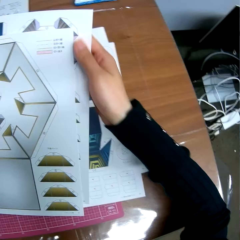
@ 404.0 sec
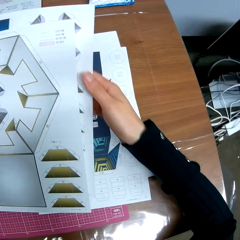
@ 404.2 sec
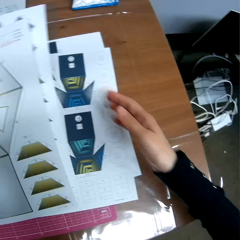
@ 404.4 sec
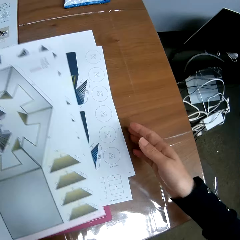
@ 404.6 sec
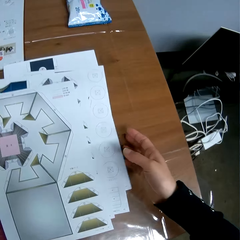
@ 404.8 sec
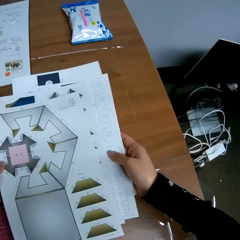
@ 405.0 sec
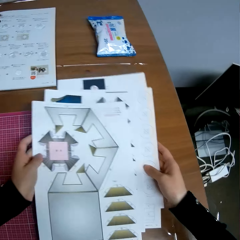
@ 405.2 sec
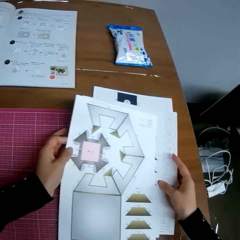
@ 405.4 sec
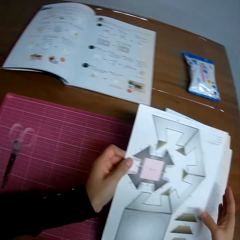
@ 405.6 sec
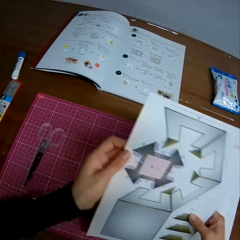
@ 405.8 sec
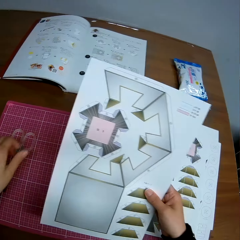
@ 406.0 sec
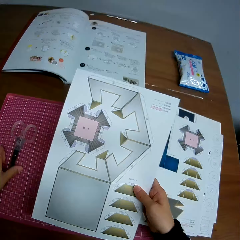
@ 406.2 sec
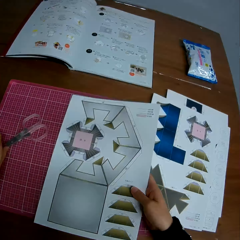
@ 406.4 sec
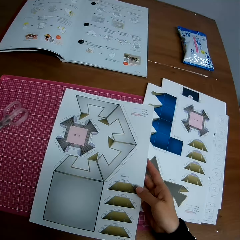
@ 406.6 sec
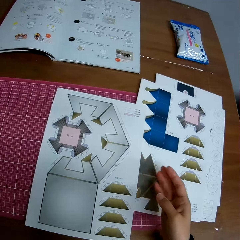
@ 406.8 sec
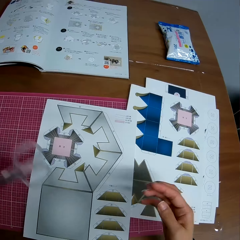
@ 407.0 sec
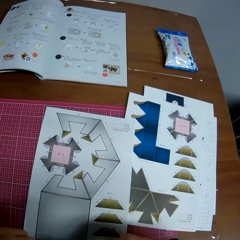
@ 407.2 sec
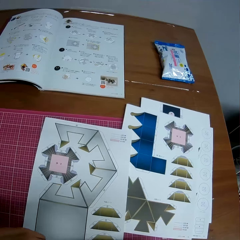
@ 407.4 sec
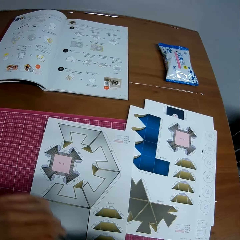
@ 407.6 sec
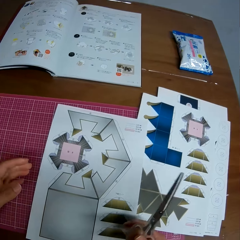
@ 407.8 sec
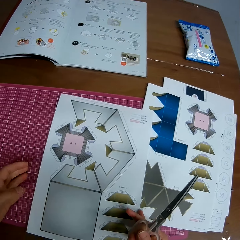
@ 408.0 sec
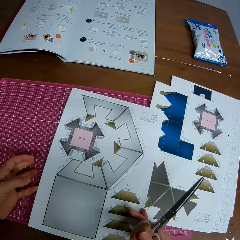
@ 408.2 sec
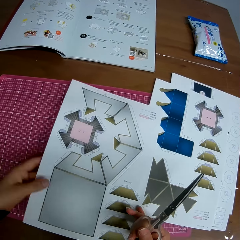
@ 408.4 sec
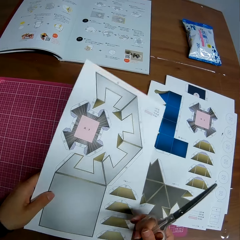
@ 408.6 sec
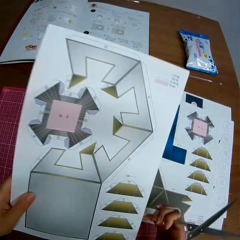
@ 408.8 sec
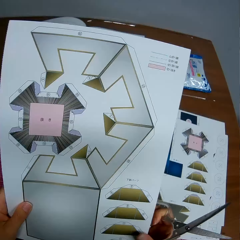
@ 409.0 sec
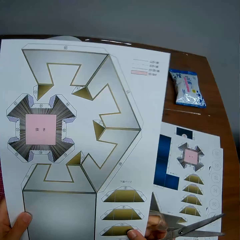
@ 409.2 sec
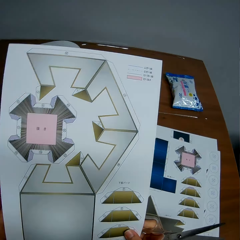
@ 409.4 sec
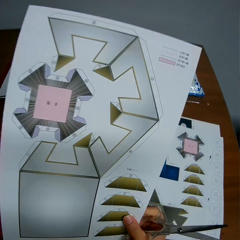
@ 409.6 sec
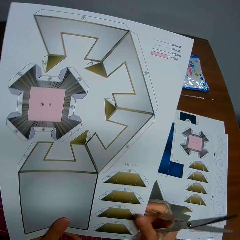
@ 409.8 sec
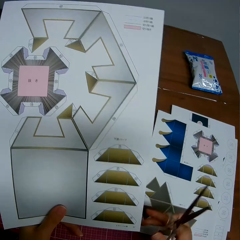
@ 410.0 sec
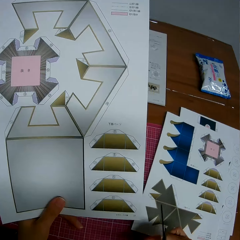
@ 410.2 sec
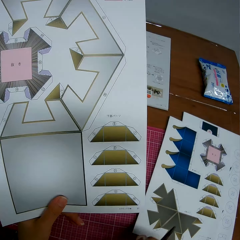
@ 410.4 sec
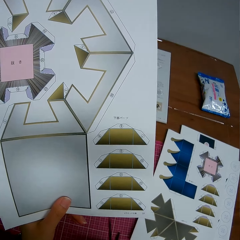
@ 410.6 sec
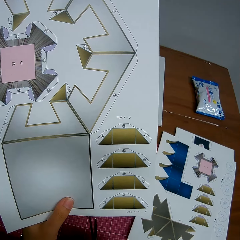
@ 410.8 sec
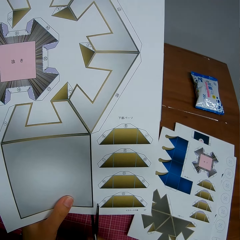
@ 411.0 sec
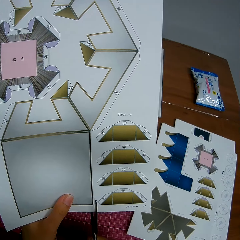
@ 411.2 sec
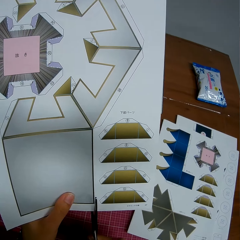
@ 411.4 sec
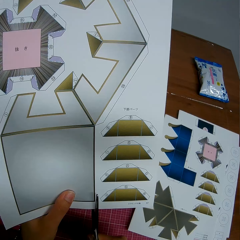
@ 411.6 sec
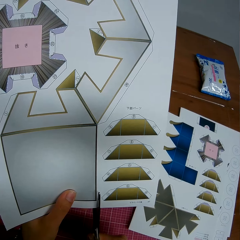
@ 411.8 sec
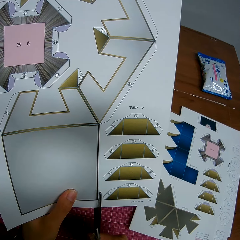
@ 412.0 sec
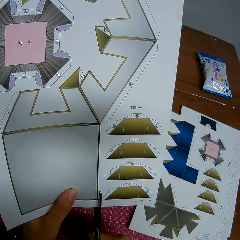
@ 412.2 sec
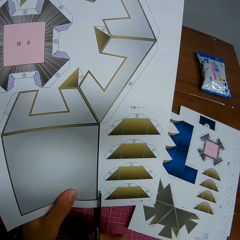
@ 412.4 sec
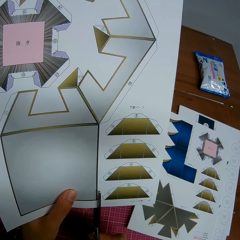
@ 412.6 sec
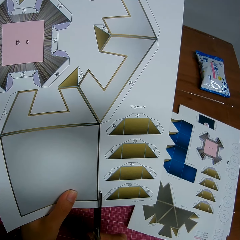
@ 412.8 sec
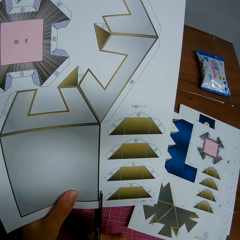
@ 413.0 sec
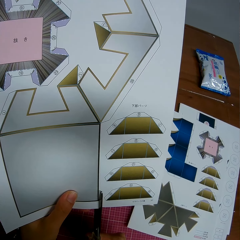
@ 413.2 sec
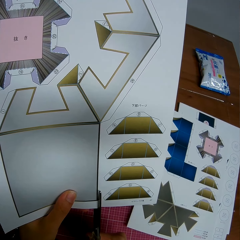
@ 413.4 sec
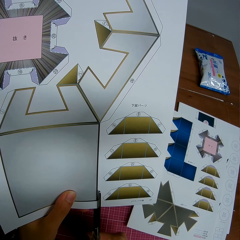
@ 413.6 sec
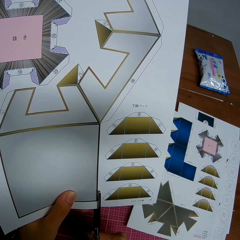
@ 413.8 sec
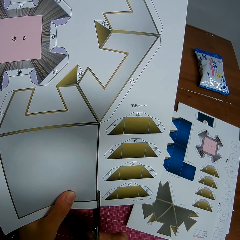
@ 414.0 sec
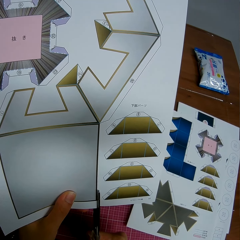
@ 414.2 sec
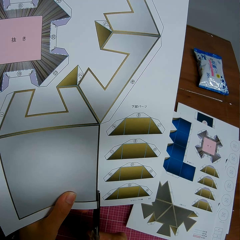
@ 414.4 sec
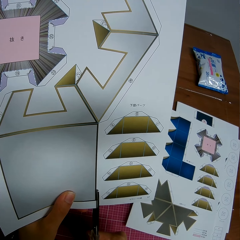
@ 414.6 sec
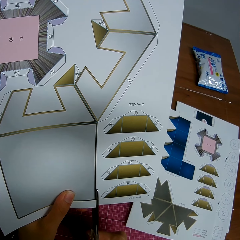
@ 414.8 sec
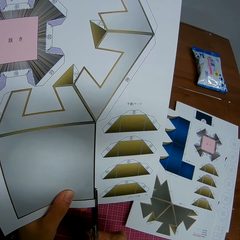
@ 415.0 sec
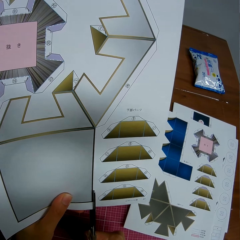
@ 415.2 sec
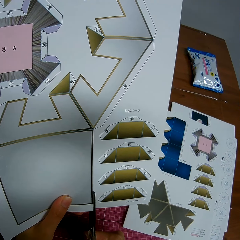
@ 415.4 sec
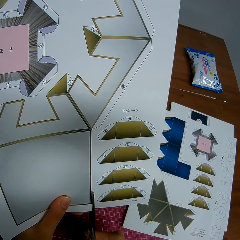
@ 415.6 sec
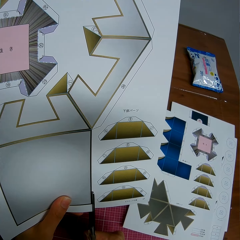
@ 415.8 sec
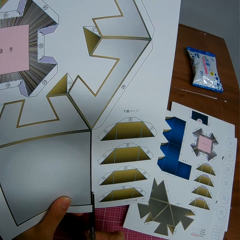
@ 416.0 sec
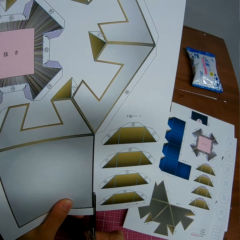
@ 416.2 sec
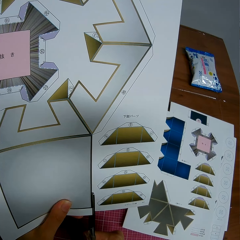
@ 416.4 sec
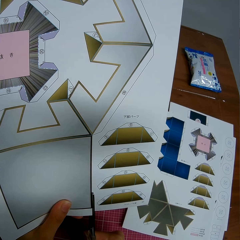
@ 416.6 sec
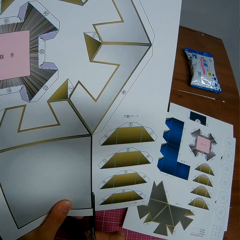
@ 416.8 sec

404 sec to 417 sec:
The camera wearer picks up the scissors from the table mat. They drop one detached page on the table mat. They pick the detached page or decoration crafting paper from the table mat. They cut the shape on the decoration crafting paper with the scissors.

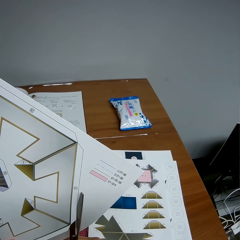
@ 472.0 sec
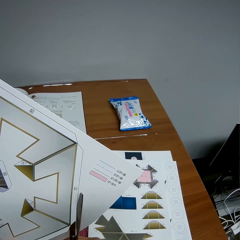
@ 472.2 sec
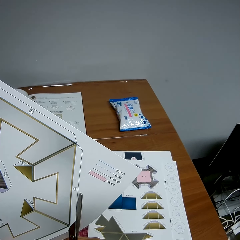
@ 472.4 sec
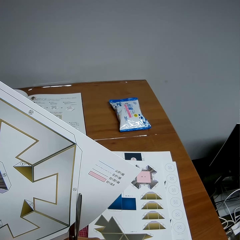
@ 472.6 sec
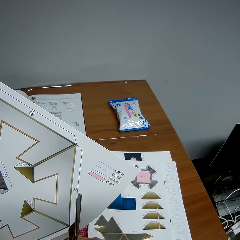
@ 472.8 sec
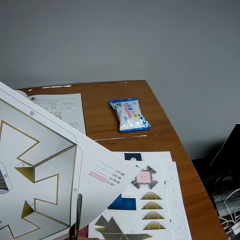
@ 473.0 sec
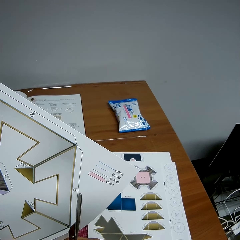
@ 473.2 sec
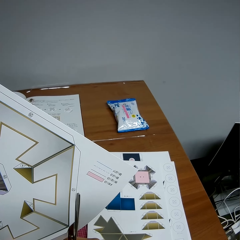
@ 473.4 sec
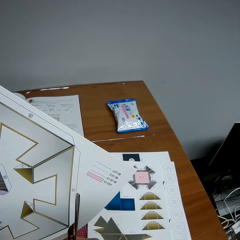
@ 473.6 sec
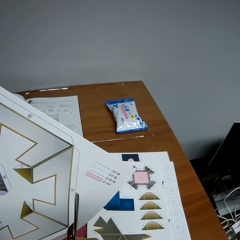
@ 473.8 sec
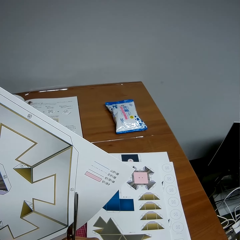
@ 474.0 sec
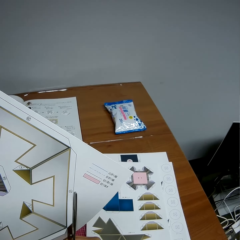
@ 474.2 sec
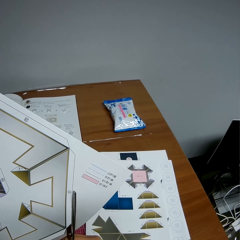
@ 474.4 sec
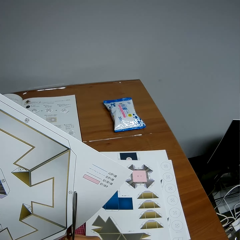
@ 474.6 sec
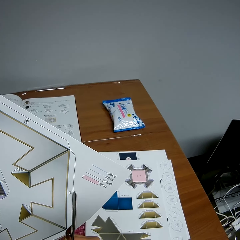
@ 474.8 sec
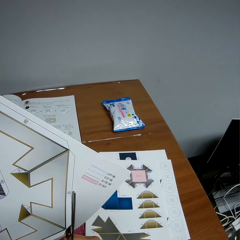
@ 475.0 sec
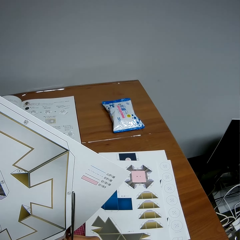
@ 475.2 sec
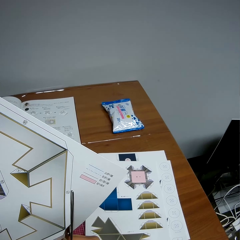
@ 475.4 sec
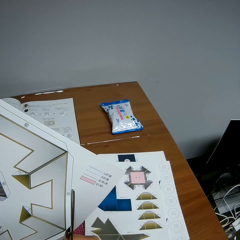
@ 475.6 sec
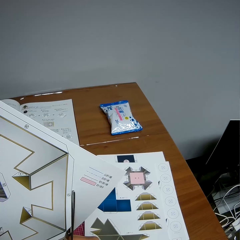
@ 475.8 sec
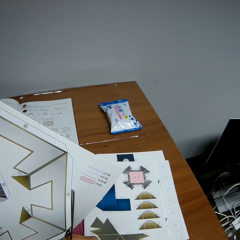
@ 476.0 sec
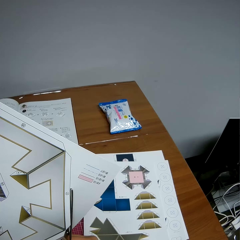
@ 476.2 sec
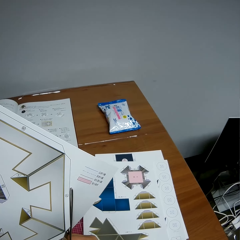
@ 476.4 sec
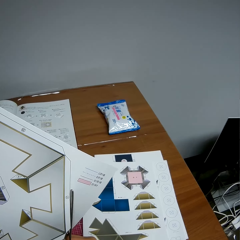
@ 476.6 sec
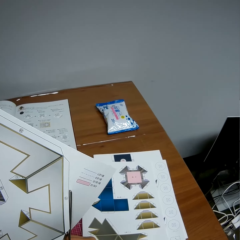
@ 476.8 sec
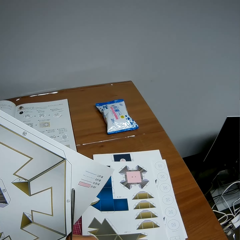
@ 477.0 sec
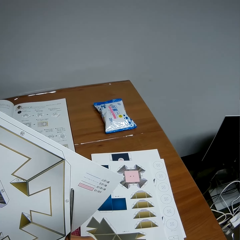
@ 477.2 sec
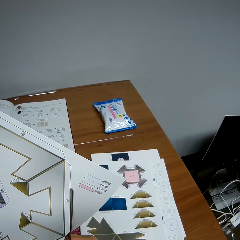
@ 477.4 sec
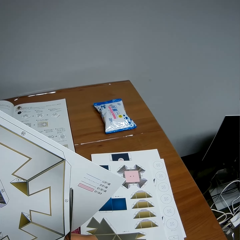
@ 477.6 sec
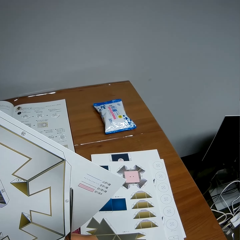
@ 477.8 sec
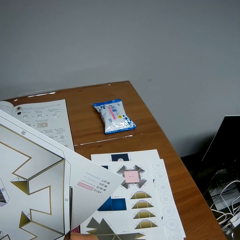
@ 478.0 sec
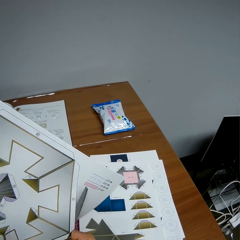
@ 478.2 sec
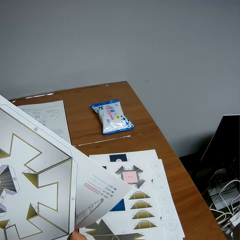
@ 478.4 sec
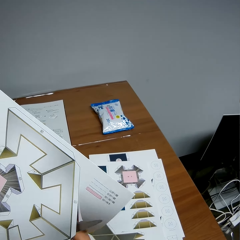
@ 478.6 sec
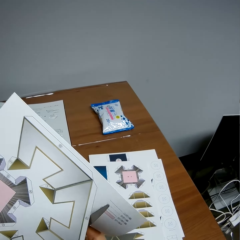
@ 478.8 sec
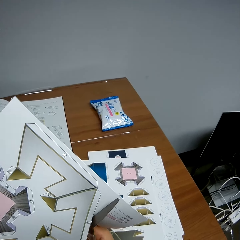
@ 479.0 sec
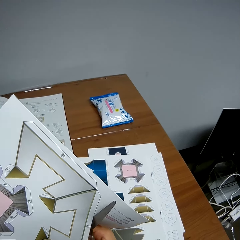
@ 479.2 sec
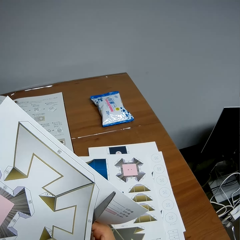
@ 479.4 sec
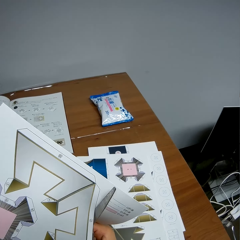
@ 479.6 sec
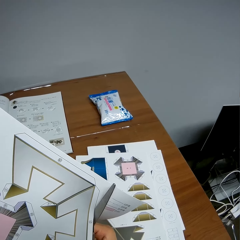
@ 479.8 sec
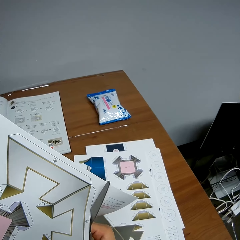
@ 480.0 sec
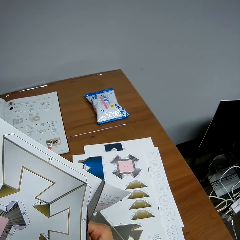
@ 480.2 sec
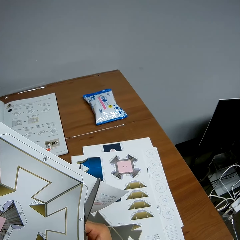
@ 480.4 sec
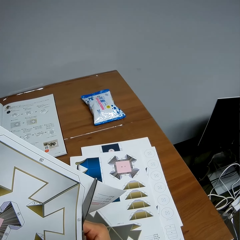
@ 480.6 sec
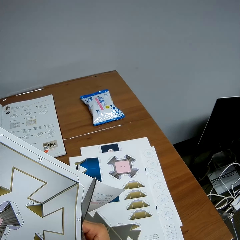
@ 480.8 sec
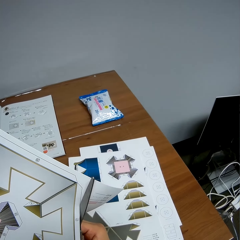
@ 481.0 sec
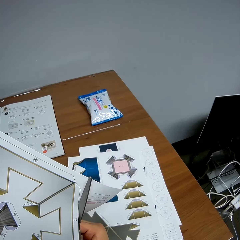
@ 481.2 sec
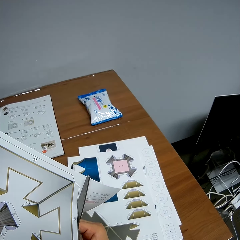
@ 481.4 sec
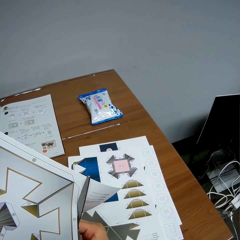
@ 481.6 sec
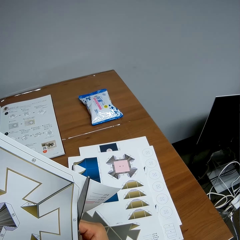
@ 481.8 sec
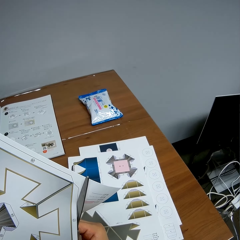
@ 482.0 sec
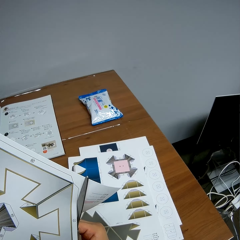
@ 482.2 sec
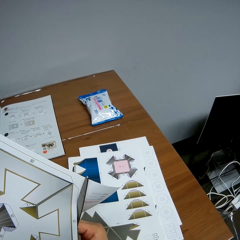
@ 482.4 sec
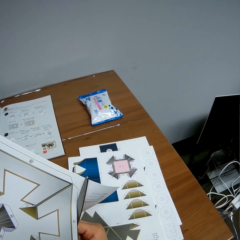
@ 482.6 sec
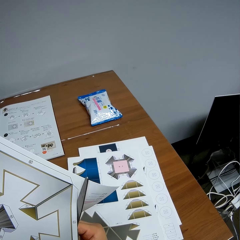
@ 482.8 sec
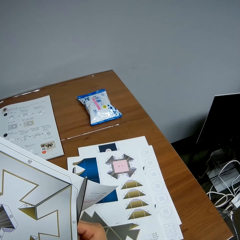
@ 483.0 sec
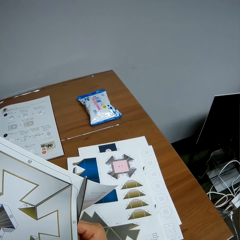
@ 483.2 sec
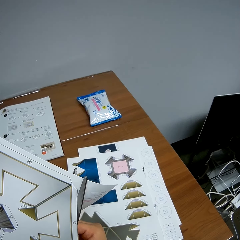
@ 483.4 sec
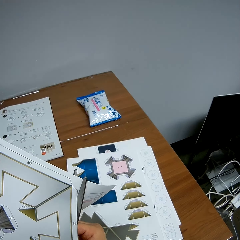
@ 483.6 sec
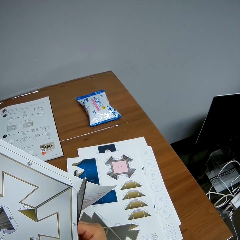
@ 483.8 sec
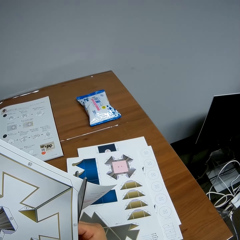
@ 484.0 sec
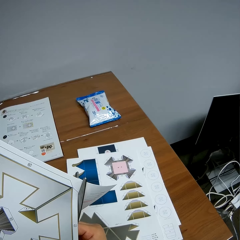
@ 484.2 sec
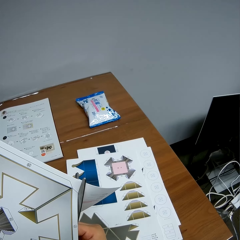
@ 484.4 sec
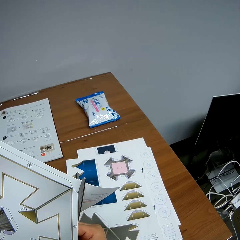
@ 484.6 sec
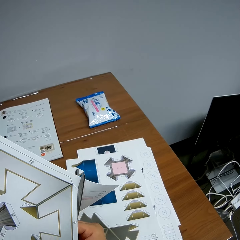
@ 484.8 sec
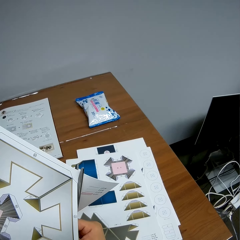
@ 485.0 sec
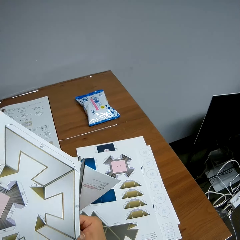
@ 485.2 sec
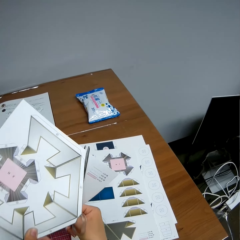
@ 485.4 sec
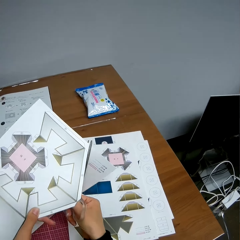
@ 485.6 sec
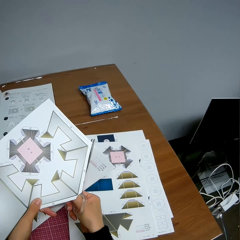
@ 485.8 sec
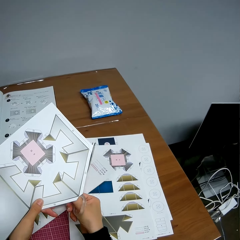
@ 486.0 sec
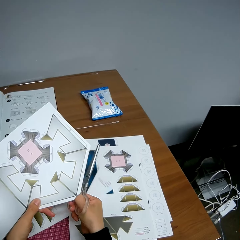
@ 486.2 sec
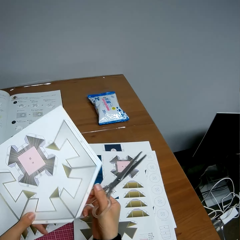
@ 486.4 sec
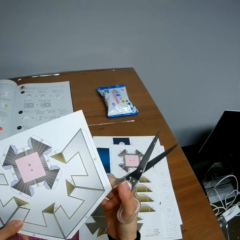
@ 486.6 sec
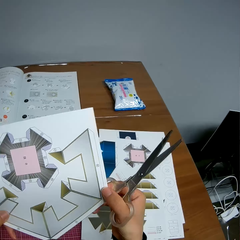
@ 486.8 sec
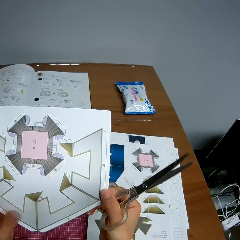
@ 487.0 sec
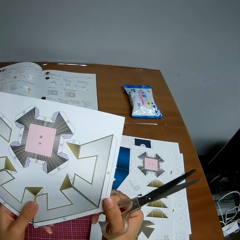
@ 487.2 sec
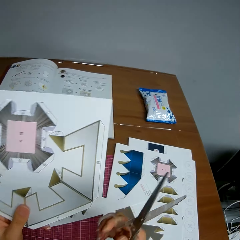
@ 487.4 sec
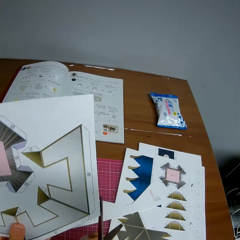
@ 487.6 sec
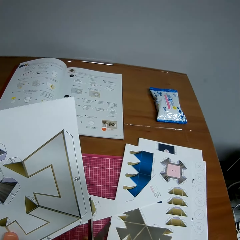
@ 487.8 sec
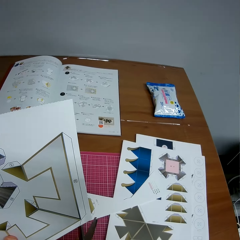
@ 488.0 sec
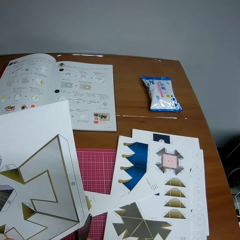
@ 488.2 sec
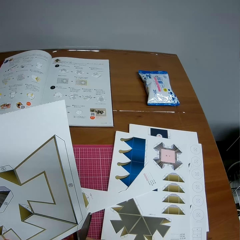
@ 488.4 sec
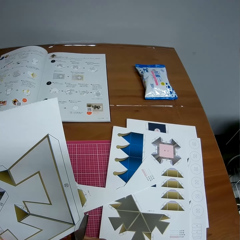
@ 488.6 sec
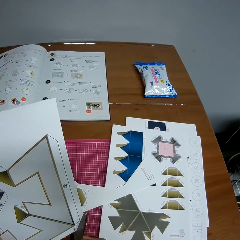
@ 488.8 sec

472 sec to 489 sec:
The camera wearer cuts the shape on the decoration crafting paper with the scissors. They drop the cut piece of paper on the table. They cut the paper with the scissors.
